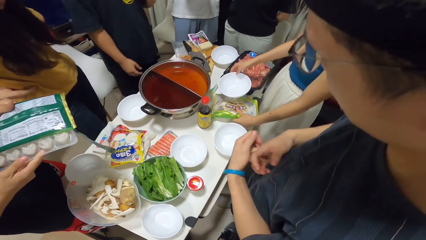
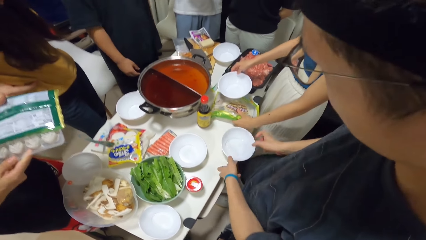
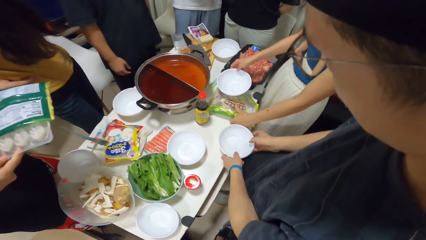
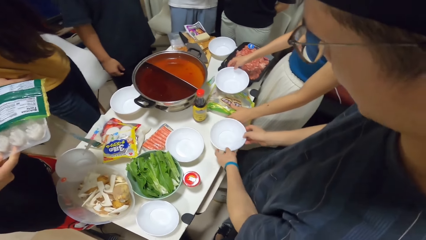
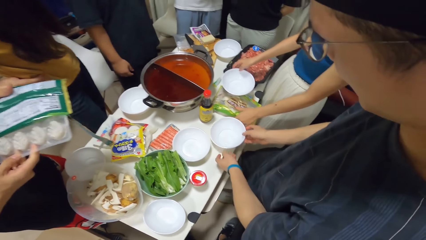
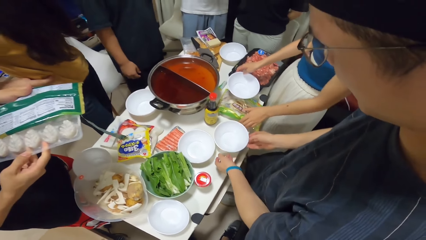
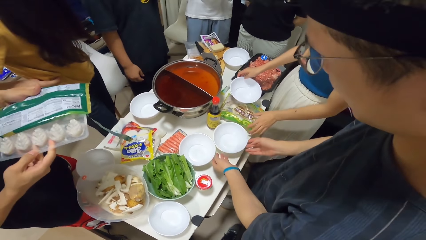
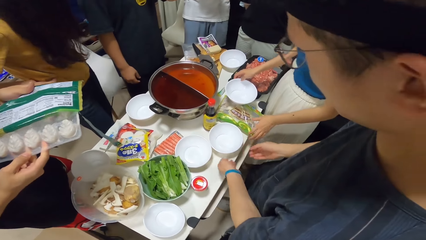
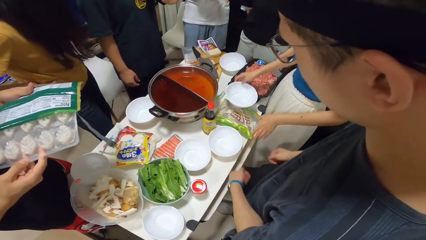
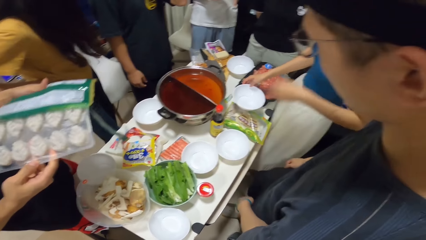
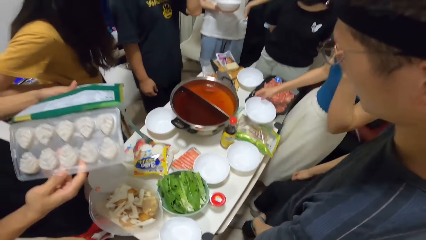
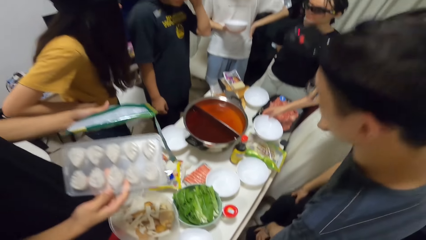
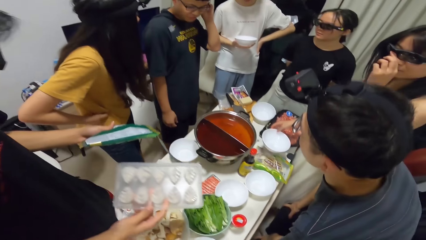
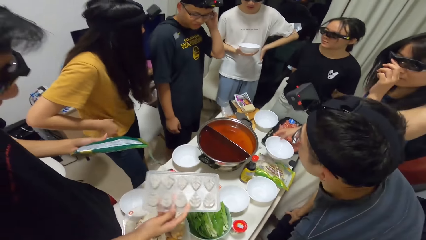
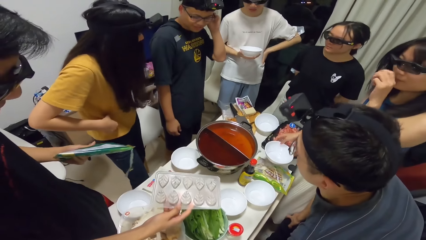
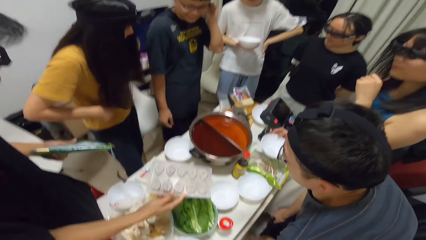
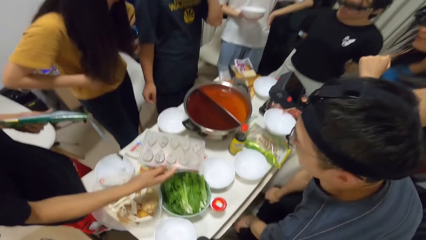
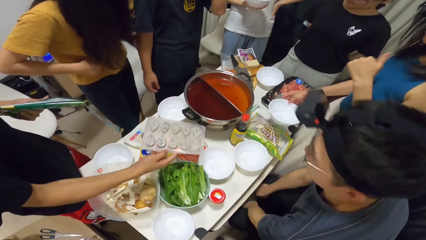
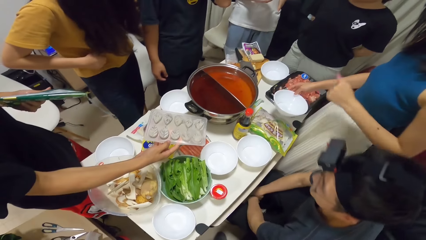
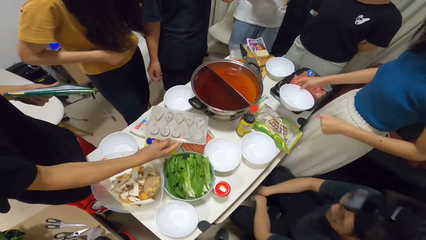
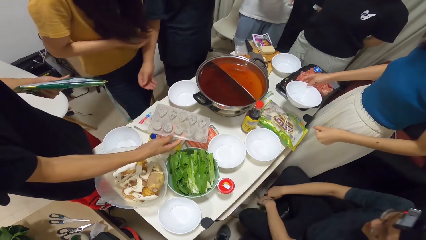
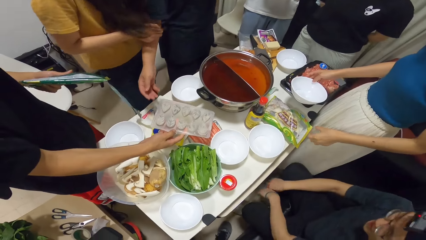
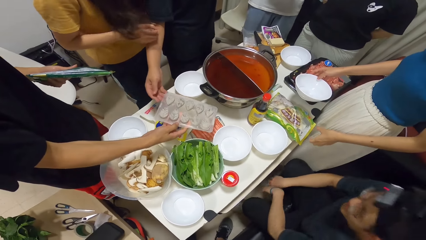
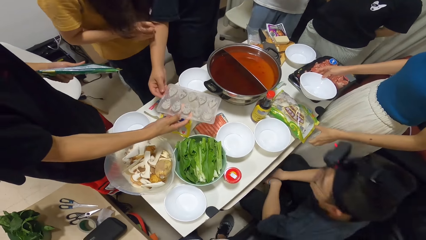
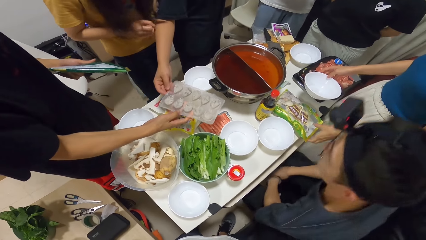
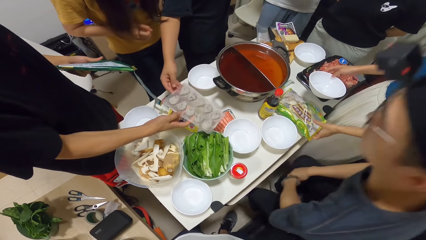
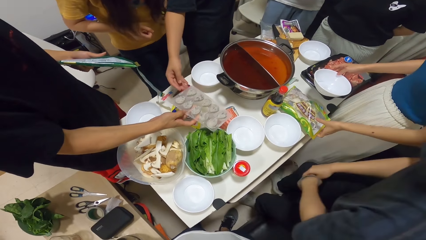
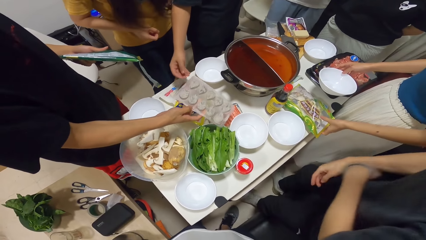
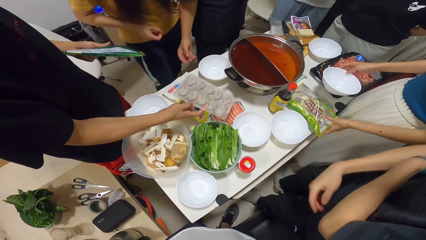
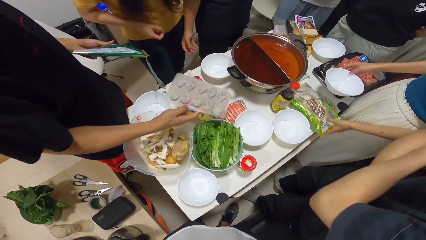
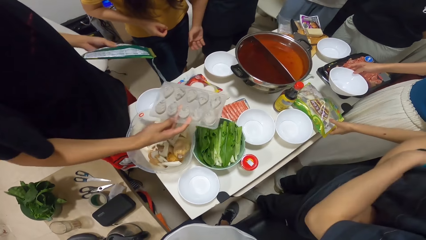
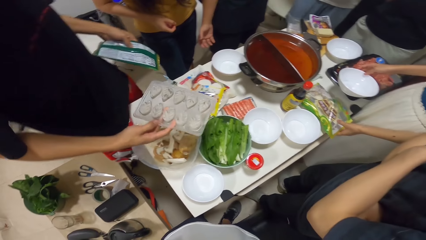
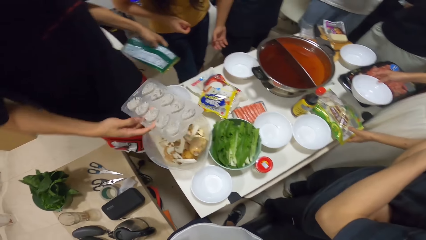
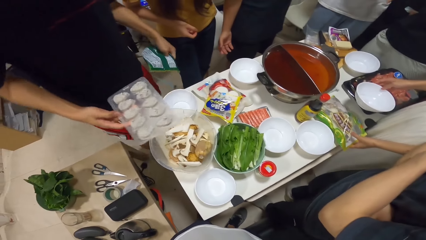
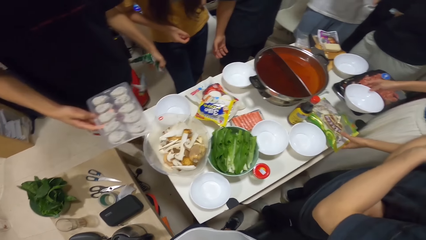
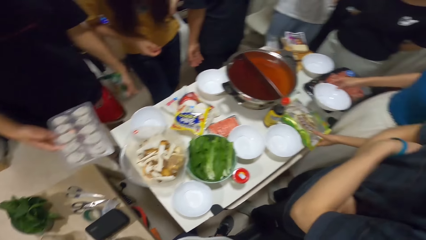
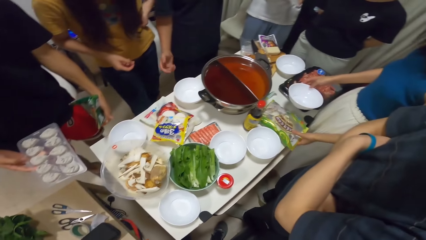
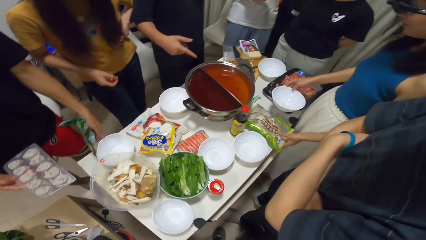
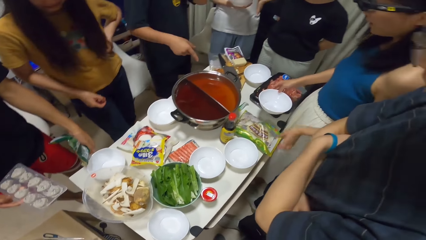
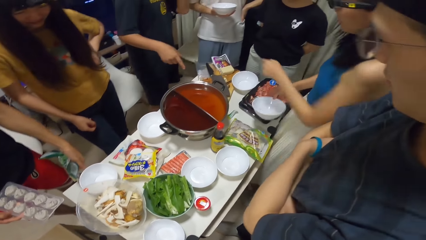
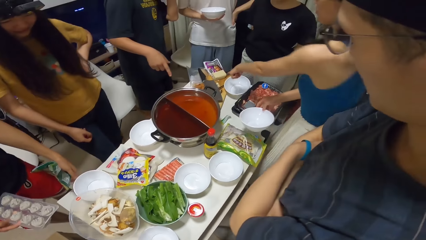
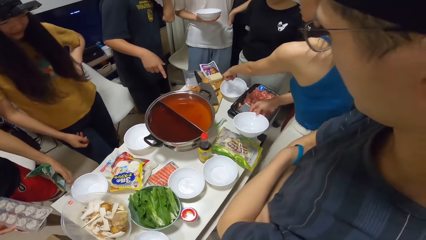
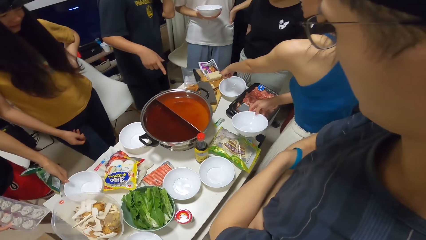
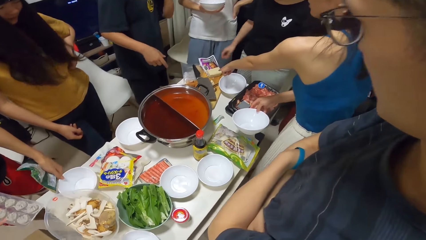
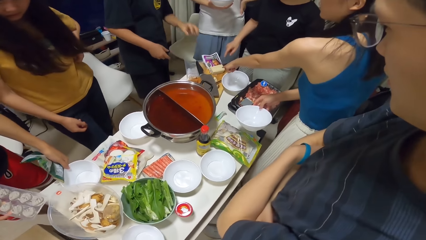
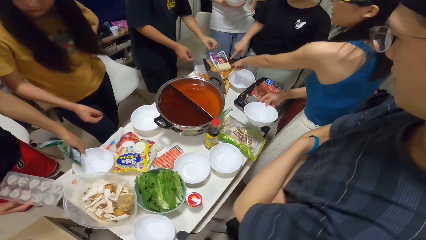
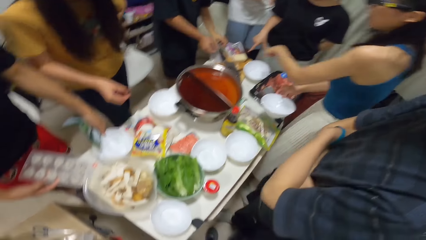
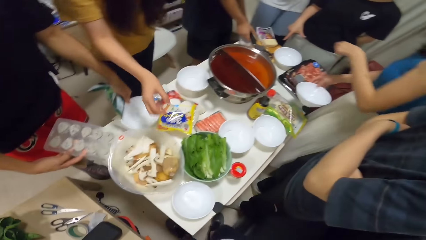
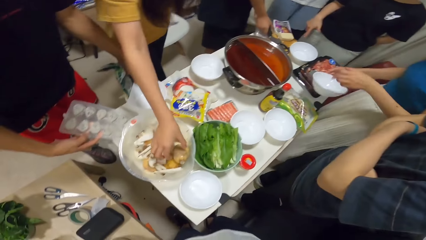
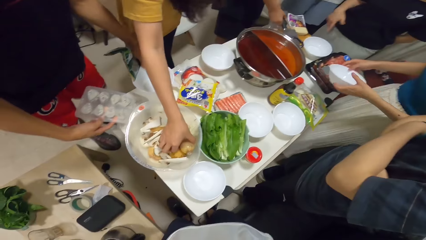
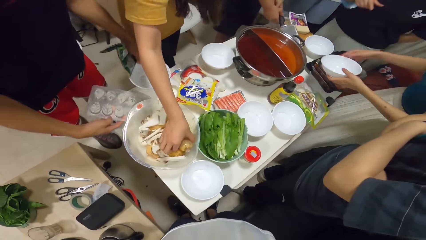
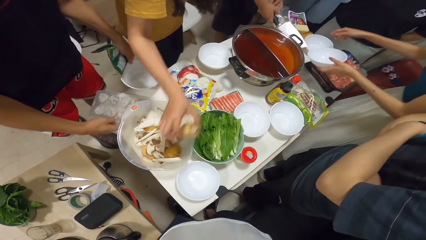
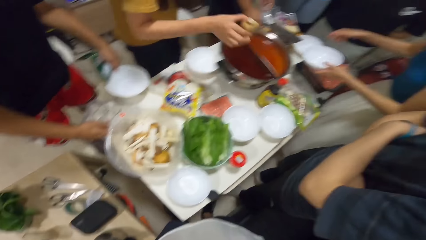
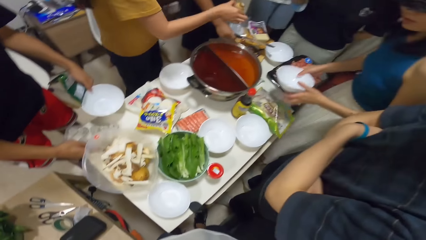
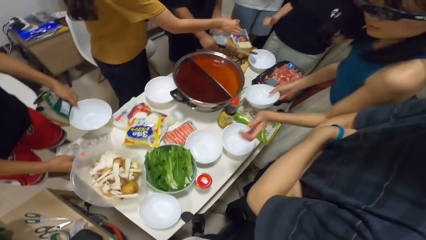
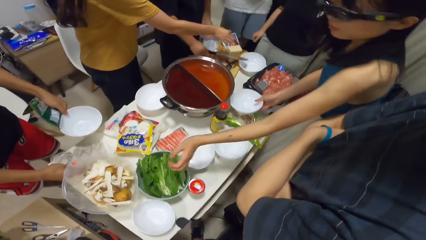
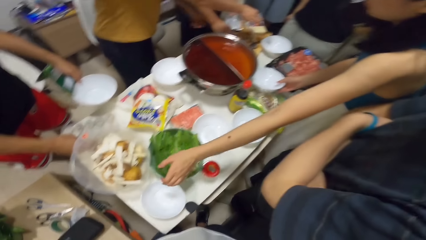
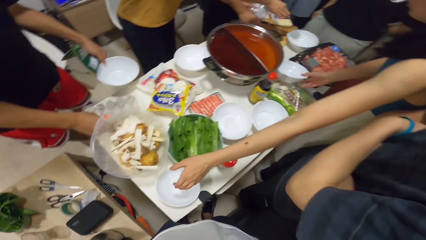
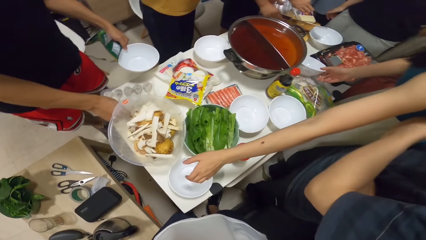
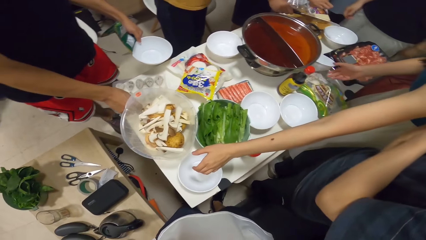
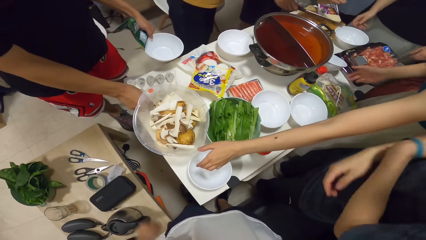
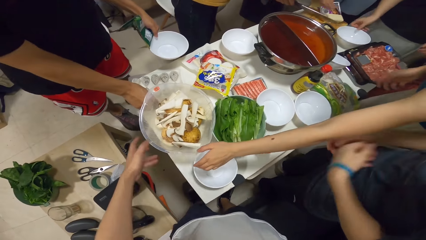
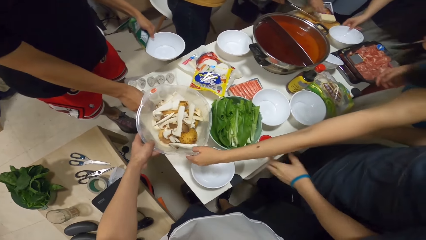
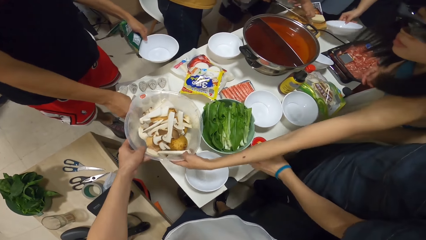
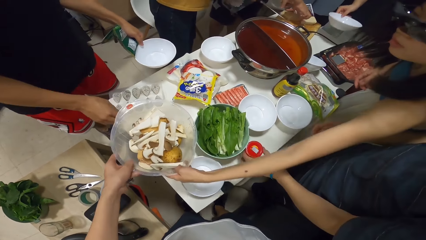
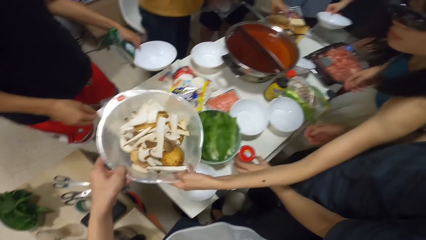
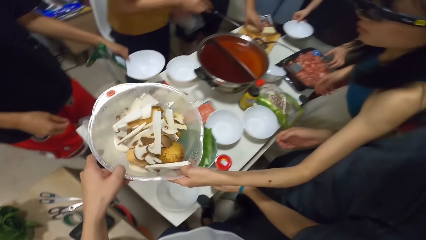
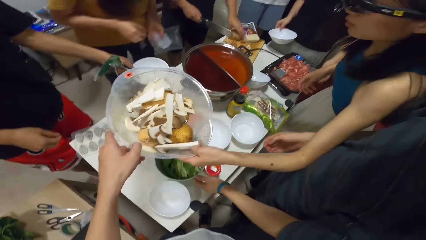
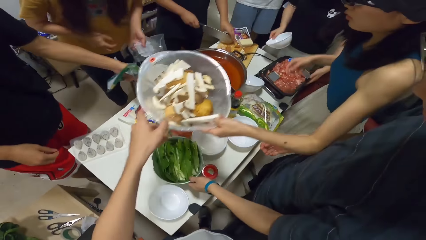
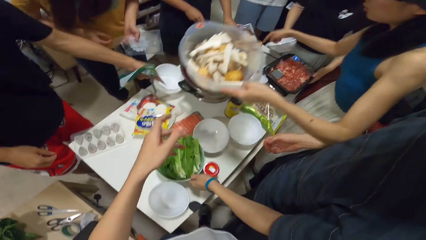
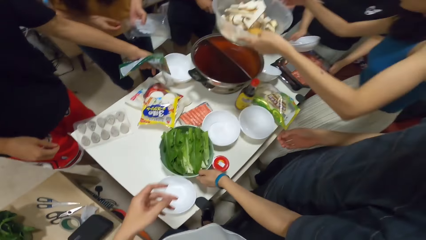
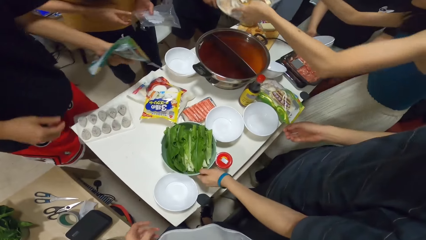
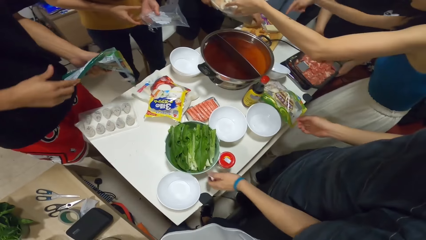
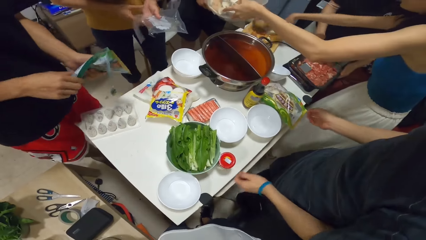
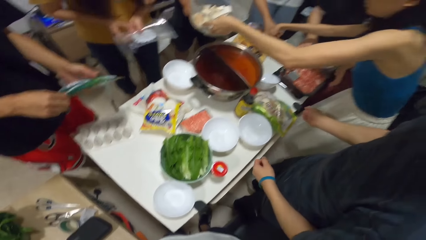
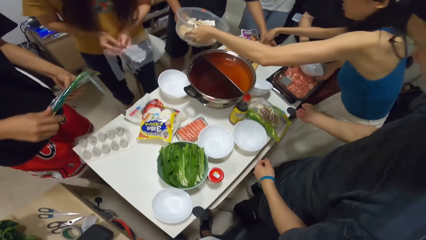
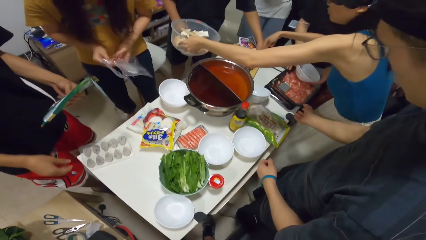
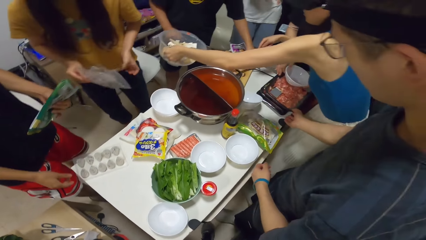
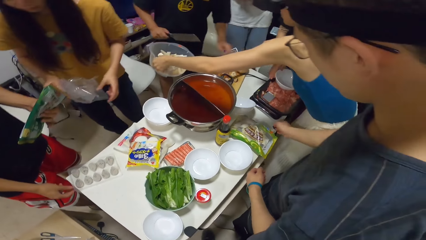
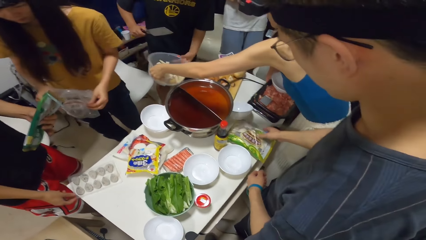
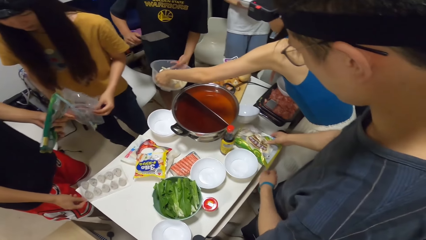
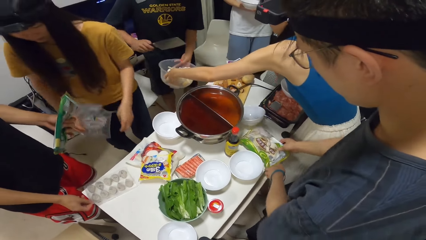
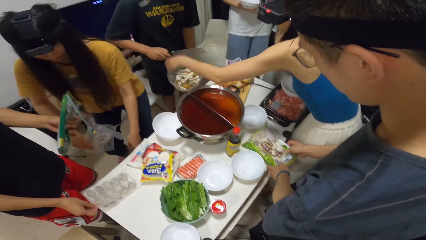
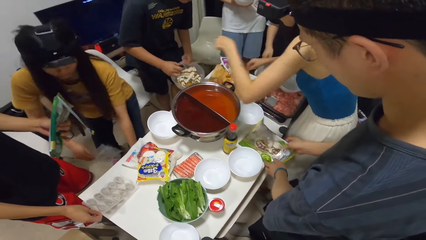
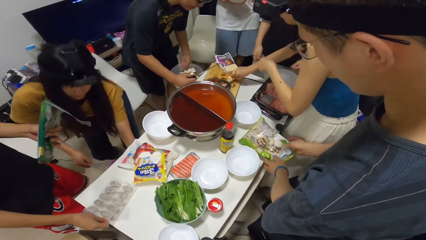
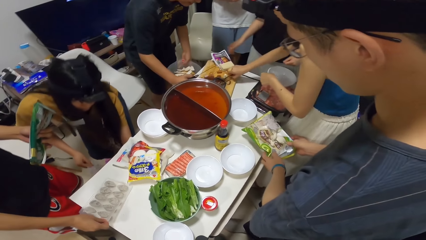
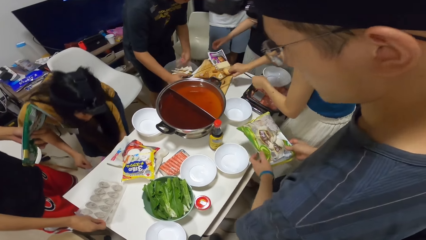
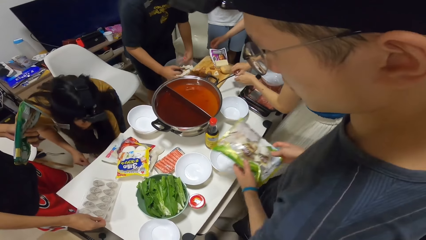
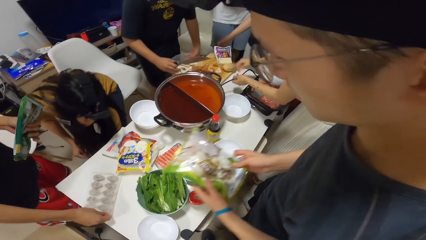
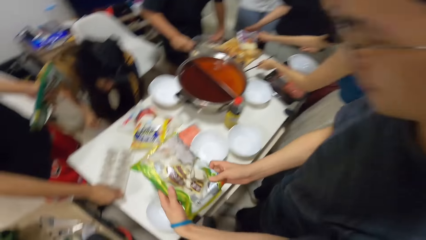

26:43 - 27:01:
The woman places the plastic bag onto the table. A man moves the bowl on the table with both hands. Another man sits down. A third man holds the crate with his right hand. The second man stands up and crosses the hands. The third man points his finger and picks the cleaver with his right hand. Another woman picks the potato from the bowl with her right hand. A fourth man places the crate onto the table. The second woman picks a plastic bag from the chopping board with her left hand. A third woman picks the bowl from the table with her right hand. The first woman picks the bowl of potatoes with her left hand. The second woman places the potato onto the chopping board. The camera wearer takes the bowl. The third man cuts the potato with the cleaver. The first man picks the plastic bag from the table with both hands. The third man collects the bowl of potatoes with his left hand. The second woman picks the bin with her left hand.
